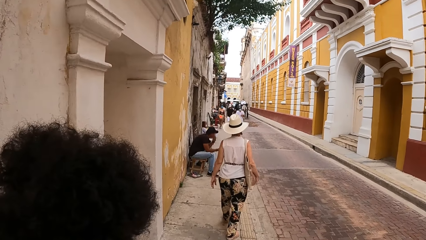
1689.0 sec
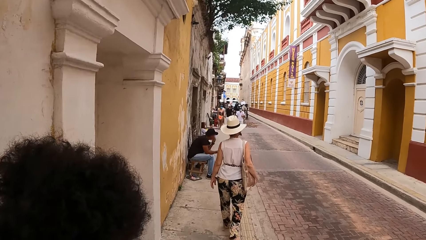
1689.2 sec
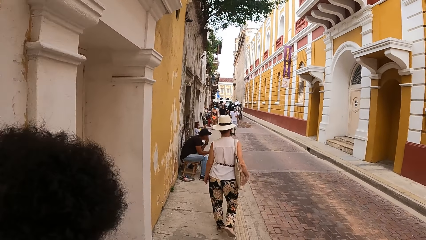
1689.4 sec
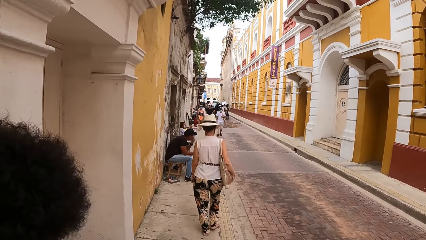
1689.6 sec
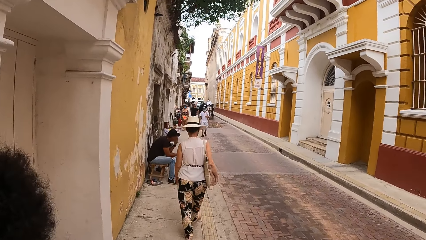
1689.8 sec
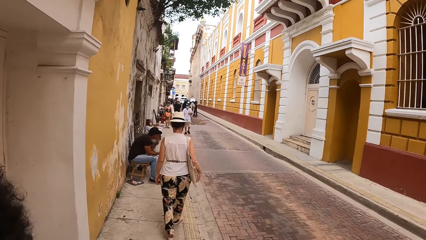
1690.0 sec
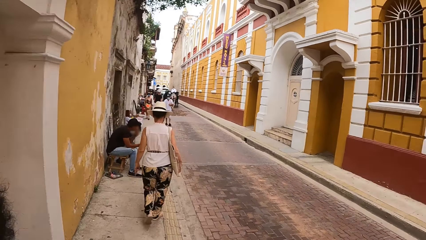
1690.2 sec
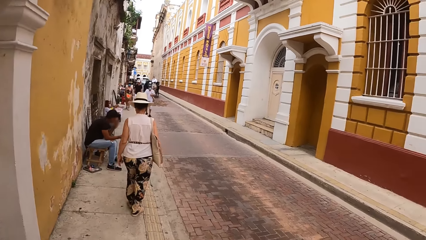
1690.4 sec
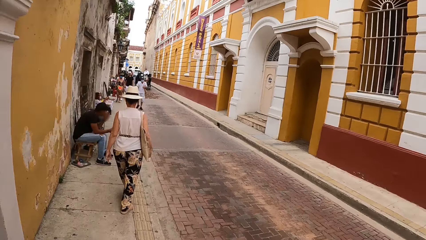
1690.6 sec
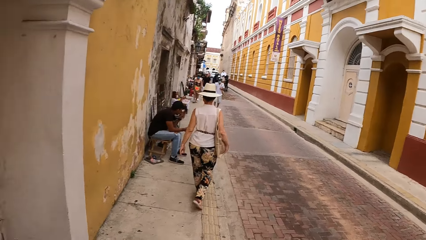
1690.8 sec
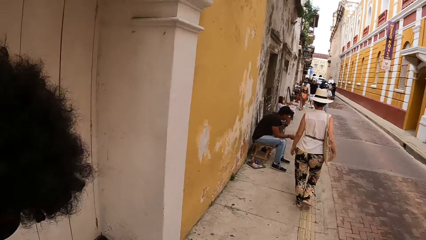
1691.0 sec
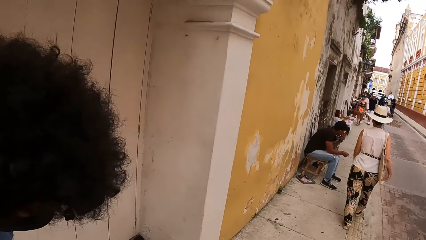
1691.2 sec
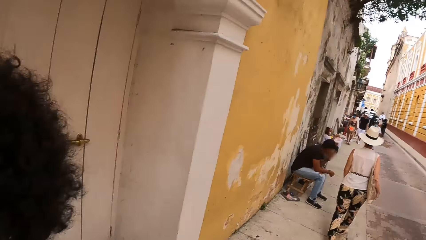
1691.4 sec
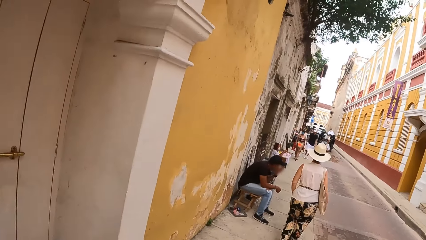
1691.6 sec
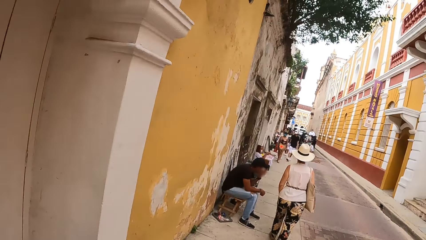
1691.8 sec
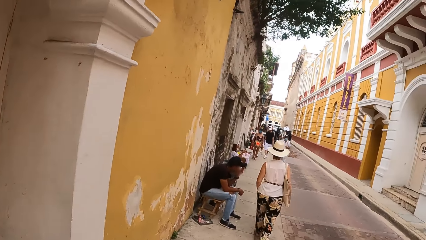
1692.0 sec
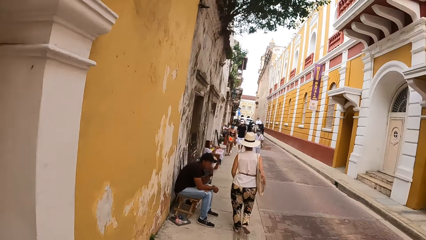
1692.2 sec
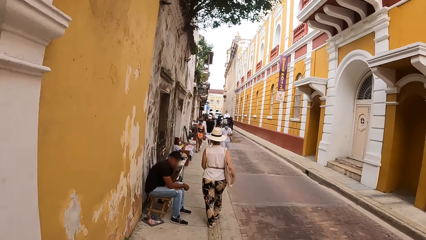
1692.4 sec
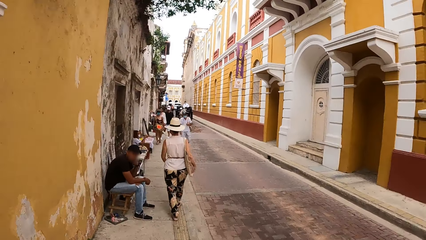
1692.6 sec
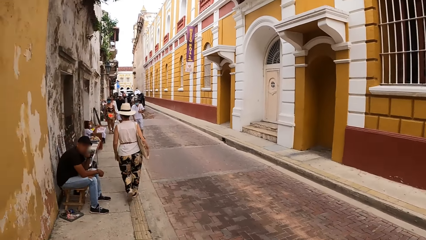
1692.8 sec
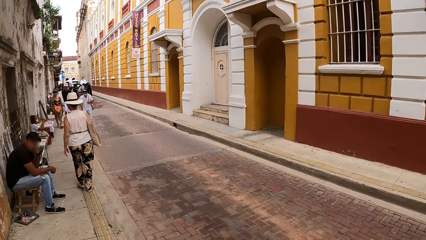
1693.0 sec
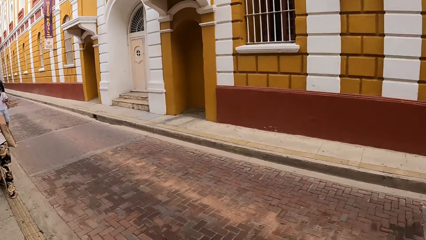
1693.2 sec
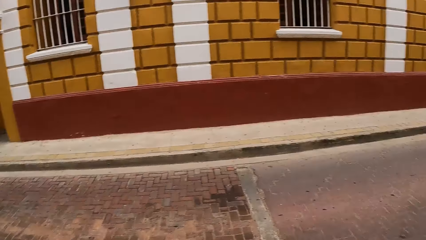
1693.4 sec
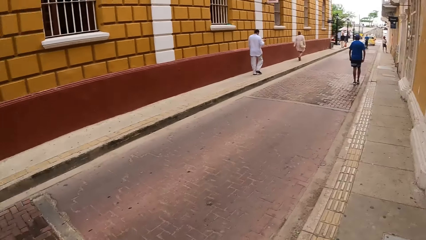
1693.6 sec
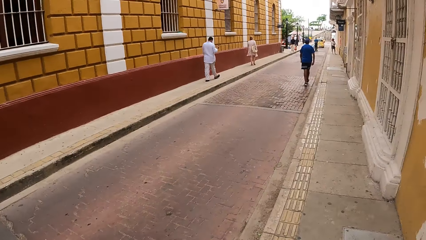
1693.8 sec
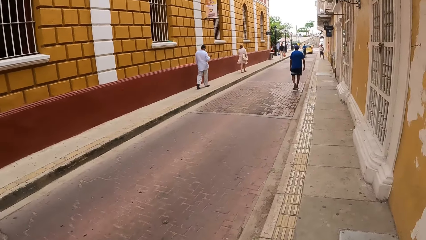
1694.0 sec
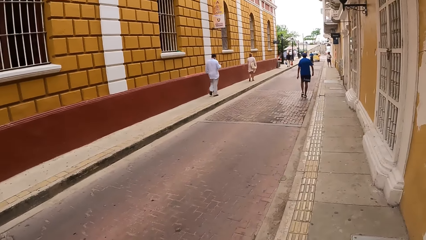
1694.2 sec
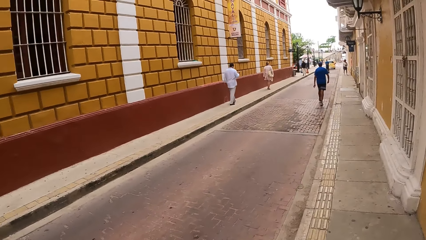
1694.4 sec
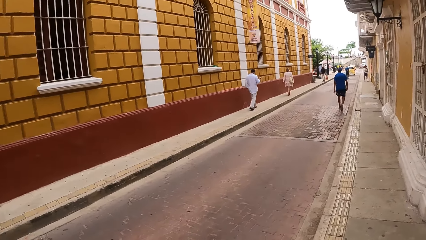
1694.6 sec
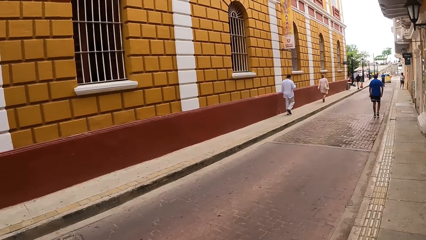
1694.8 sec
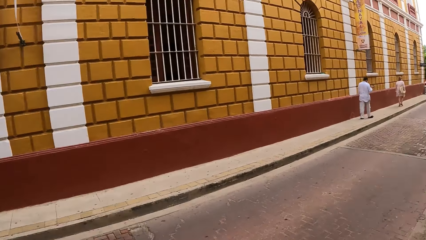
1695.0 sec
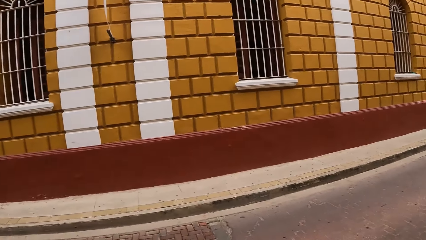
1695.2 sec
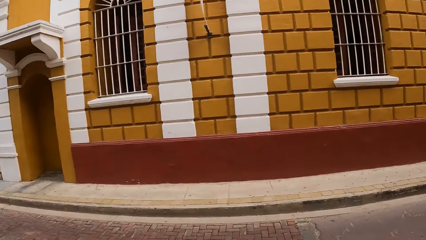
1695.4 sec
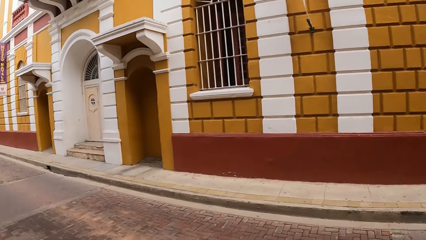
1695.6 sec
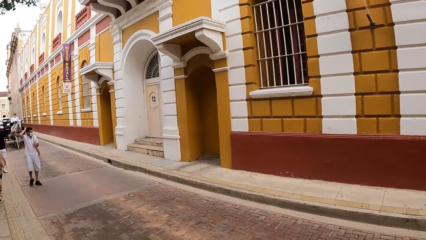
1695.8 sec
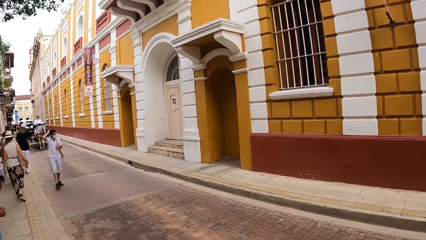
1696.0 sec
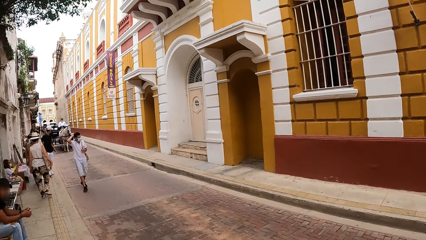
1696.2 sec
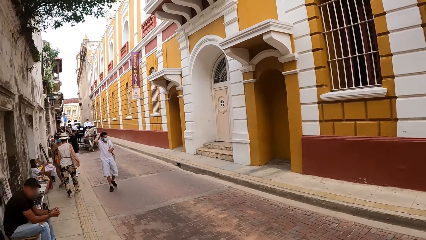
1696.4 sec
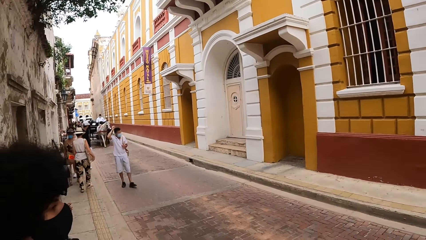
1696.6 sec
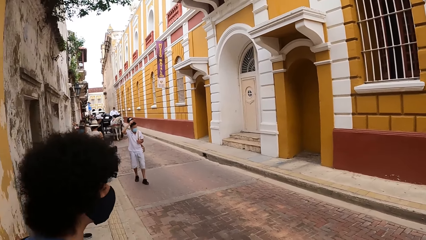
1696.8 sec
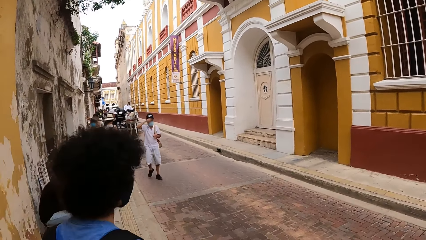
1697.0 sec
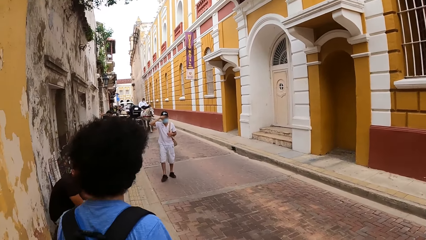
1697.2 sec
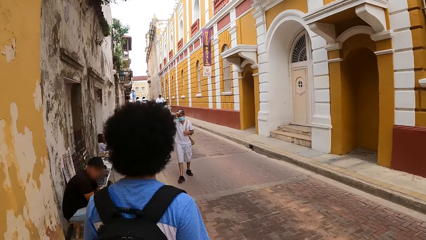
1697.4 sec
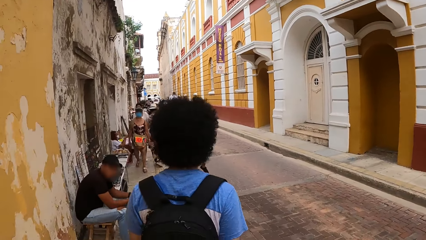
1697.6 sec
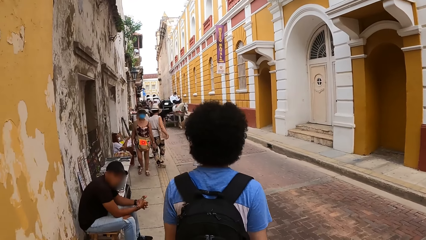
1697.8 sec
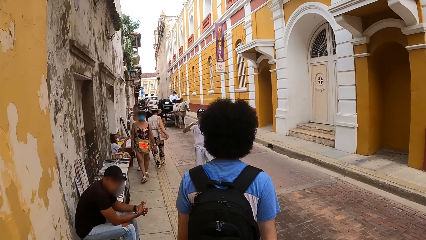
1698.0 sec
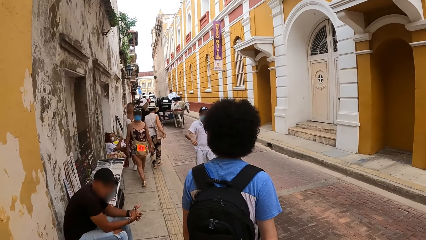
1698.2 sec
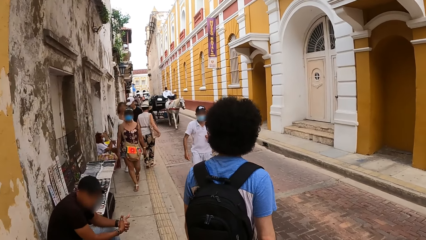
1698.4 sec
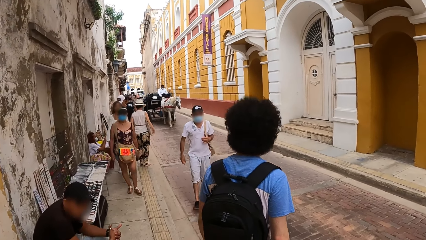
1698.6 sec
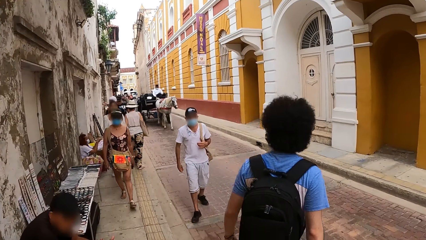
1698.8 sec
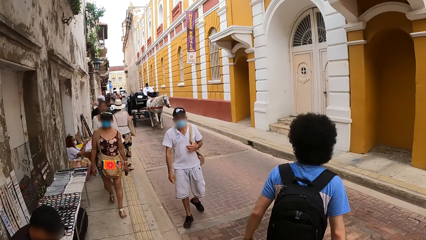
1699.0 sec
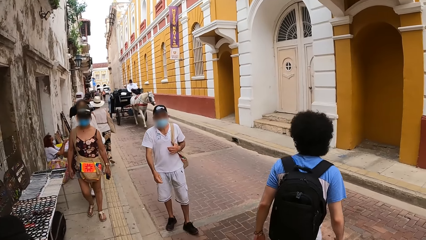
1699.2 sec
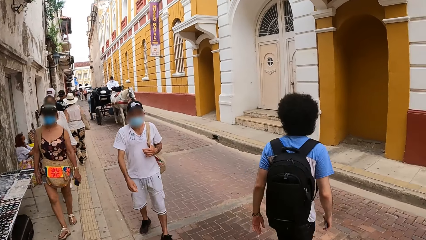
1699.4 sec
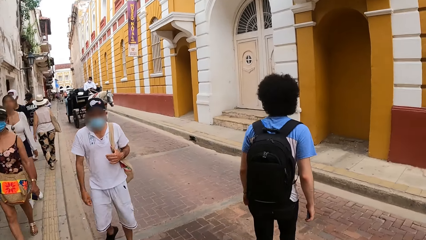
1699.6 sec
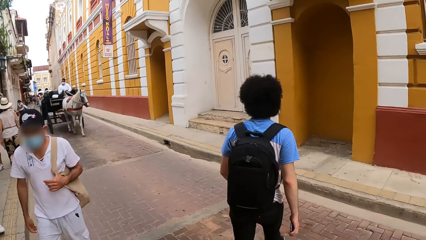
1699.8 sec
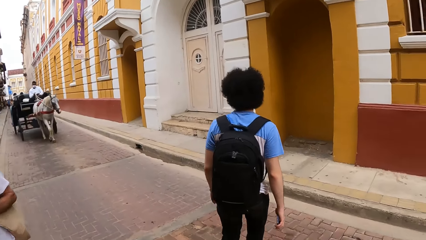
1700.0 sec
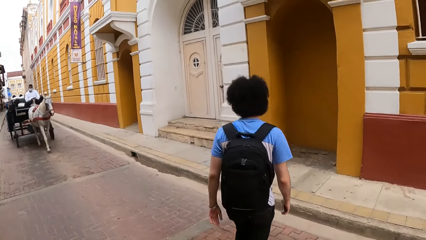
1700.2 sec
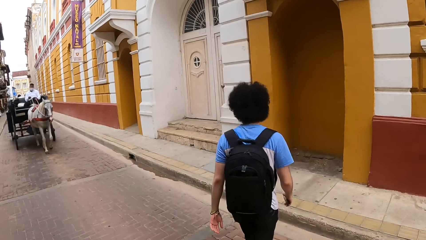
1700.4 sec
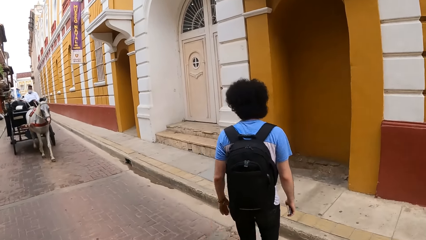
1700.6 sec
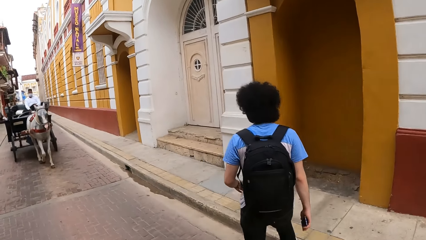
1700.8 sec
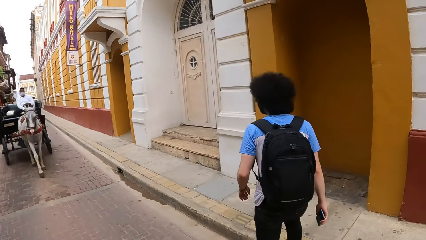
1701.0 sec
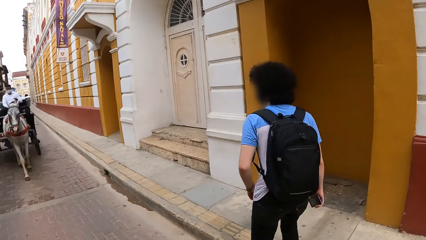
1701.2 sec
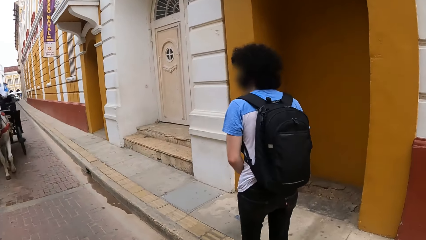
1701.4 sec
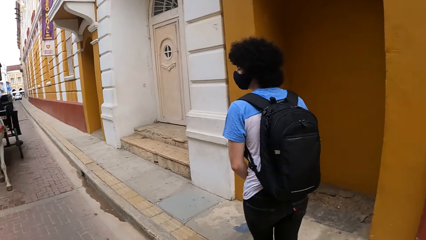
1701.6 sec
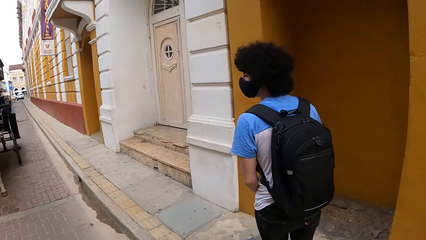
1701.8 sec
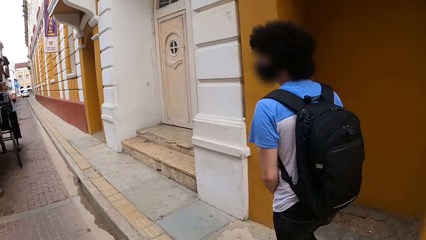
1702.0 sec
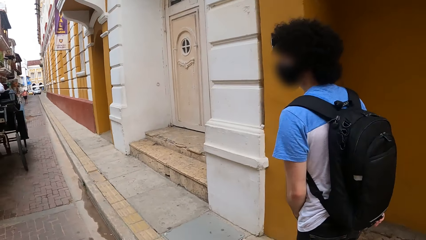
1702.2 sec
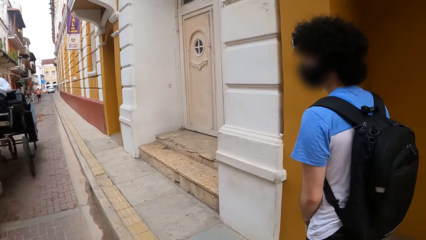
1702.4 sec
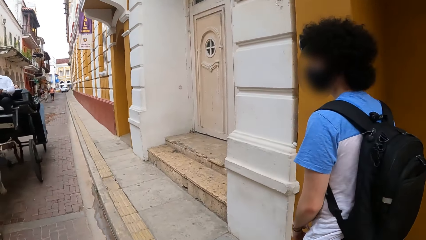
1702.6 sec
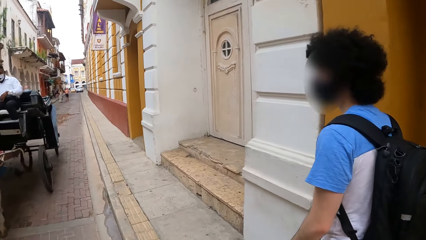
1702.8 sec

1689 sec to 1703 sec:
The camera wearer looks around the street. They walk down the street with a person.

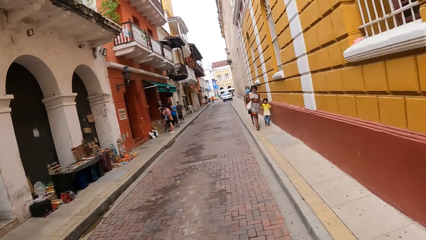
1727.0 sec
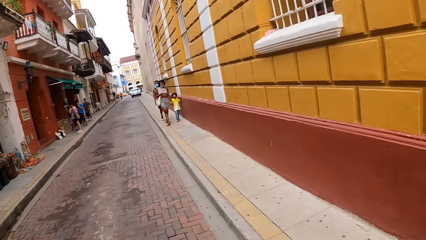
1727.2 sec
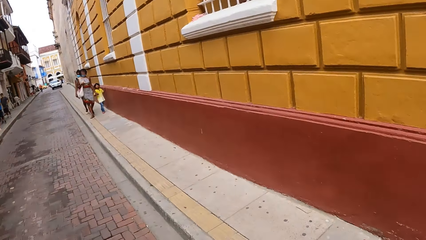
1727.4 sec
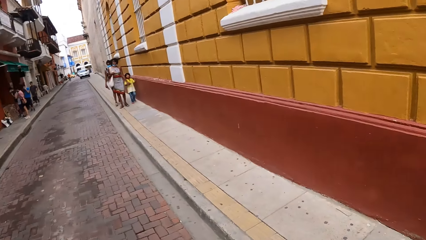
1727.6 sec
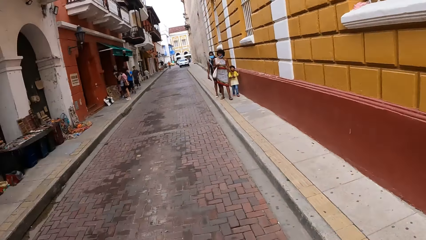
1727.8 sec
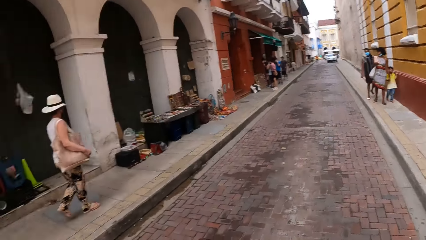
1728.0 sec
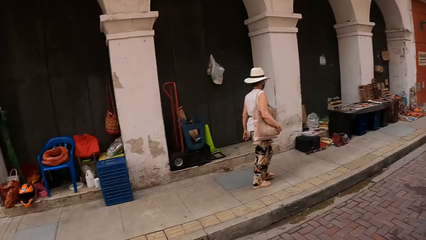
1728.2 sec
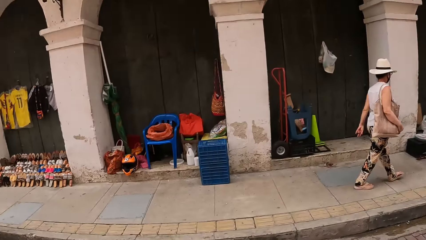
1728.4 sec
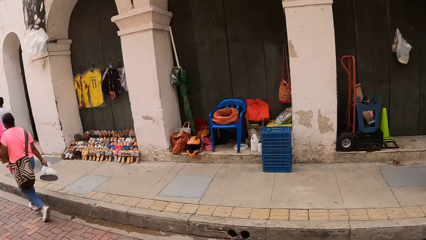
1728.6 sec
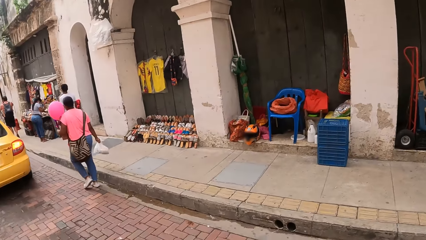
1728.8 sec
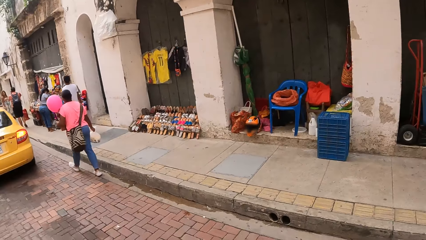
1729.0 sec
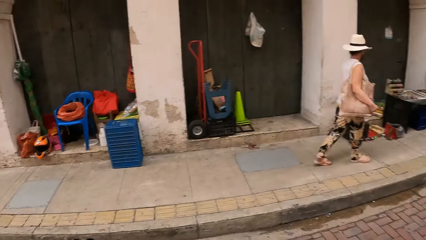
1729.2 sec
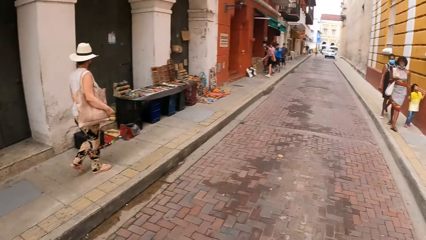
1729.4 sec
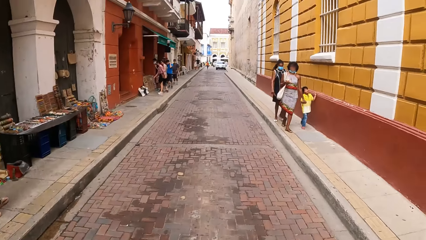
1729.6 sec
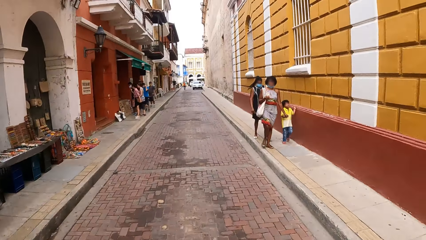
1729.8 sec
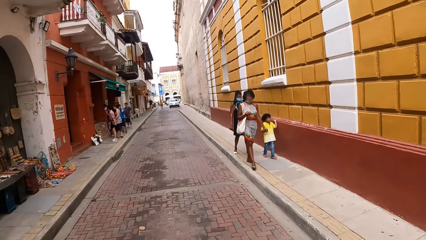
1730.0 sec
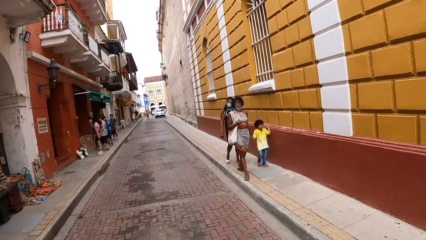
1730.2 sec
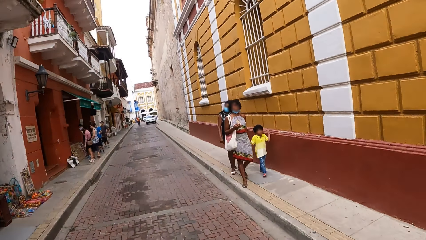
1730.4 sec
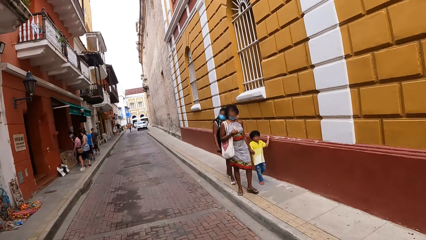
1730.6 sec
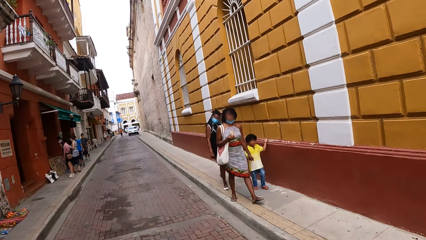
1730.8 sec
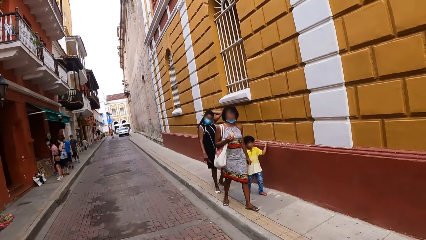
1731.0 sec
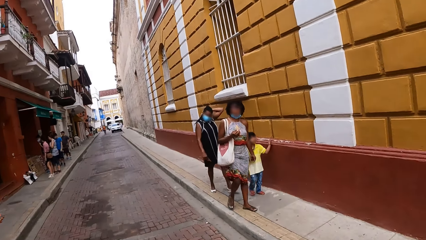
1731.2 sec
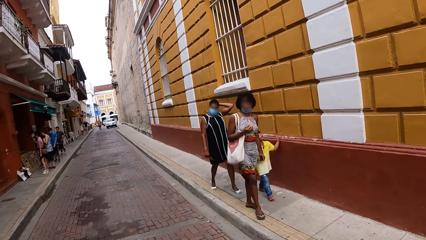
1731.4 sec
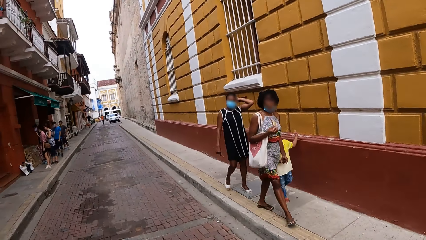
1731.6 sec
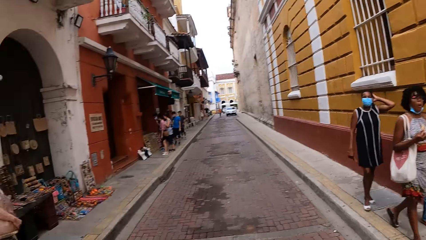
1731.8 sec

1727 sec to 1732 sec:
The camera wearer looks around the street. They walk down the street with a person.
